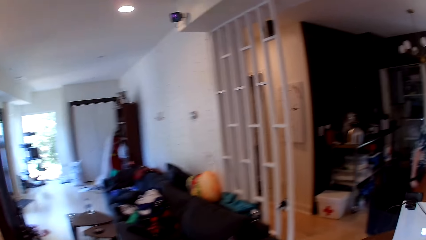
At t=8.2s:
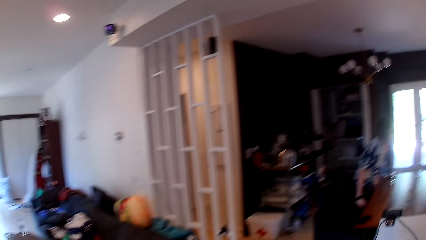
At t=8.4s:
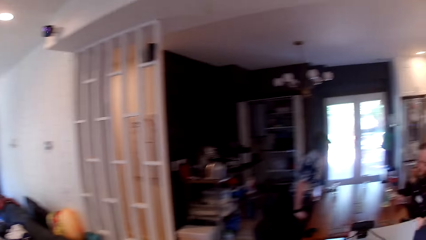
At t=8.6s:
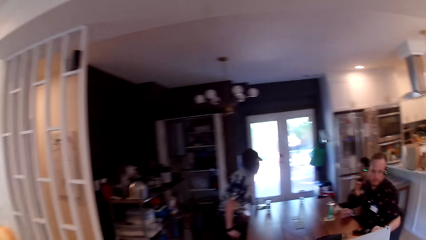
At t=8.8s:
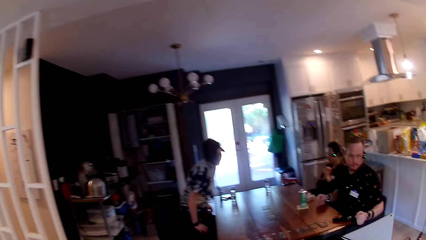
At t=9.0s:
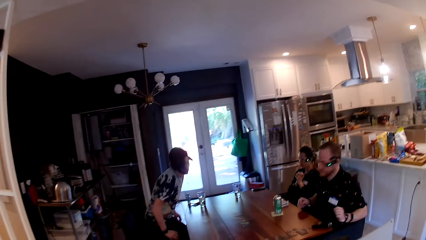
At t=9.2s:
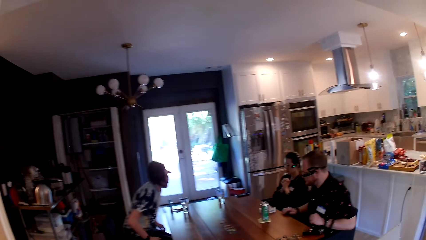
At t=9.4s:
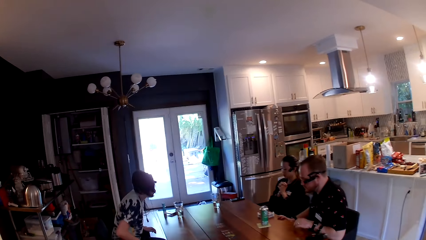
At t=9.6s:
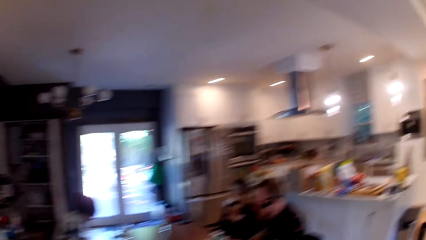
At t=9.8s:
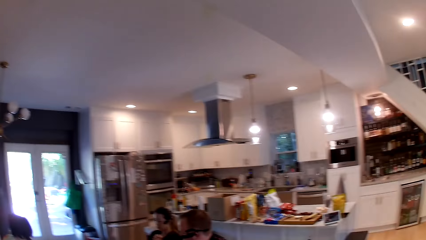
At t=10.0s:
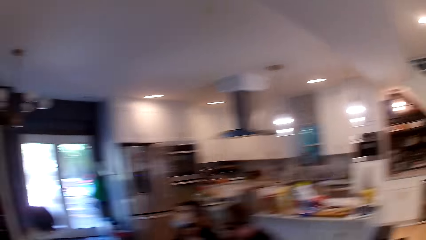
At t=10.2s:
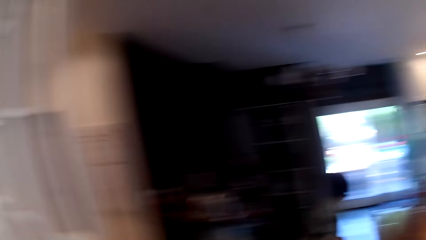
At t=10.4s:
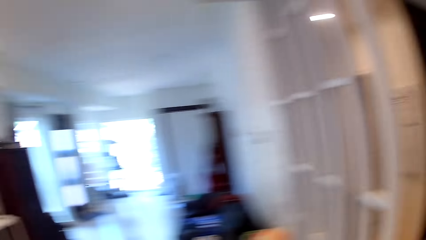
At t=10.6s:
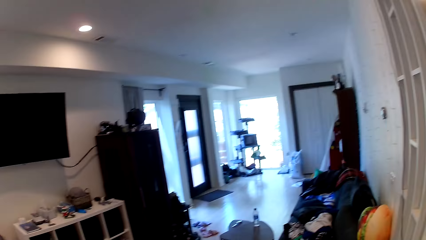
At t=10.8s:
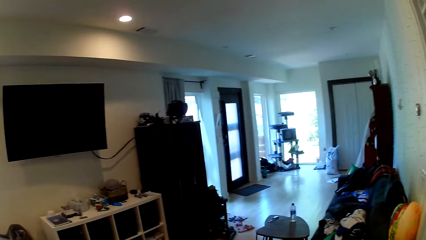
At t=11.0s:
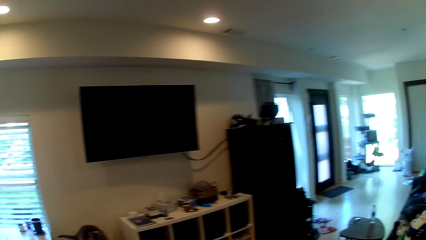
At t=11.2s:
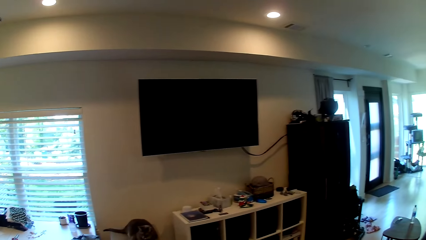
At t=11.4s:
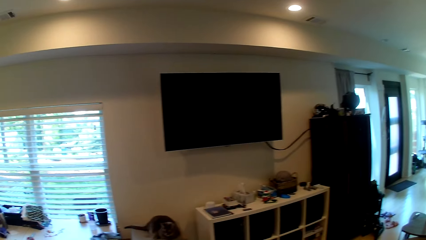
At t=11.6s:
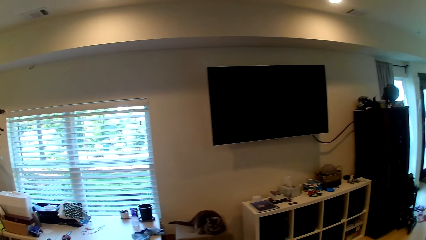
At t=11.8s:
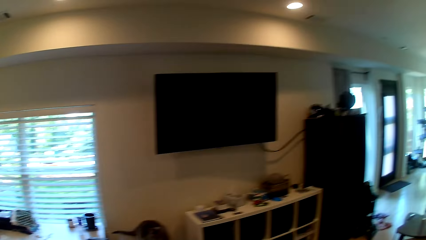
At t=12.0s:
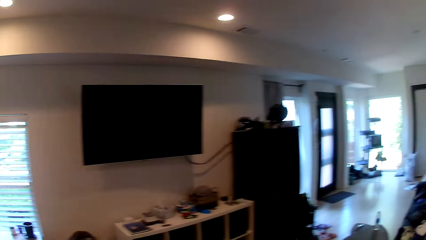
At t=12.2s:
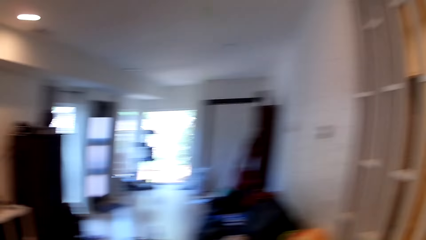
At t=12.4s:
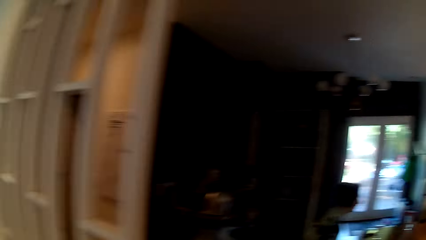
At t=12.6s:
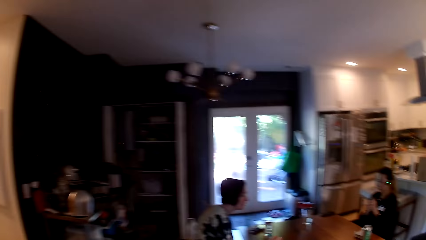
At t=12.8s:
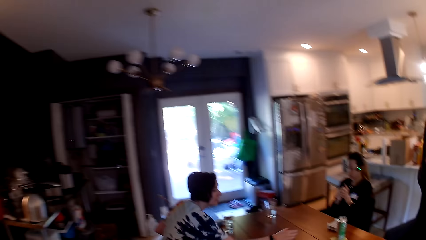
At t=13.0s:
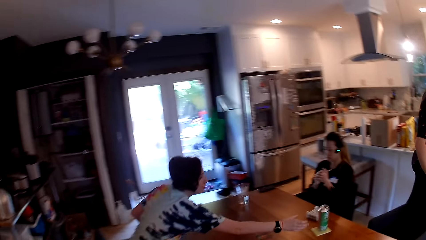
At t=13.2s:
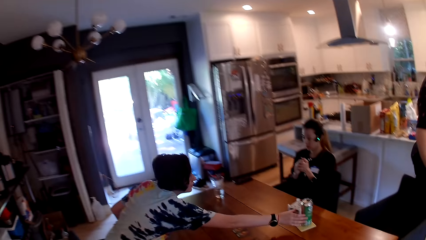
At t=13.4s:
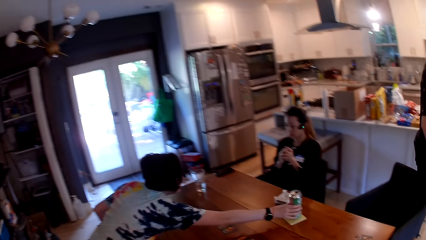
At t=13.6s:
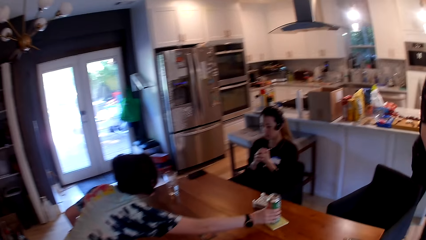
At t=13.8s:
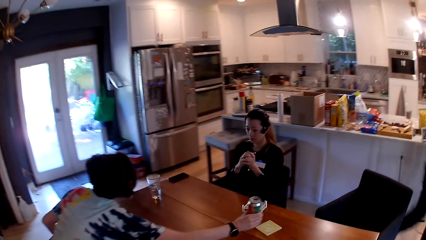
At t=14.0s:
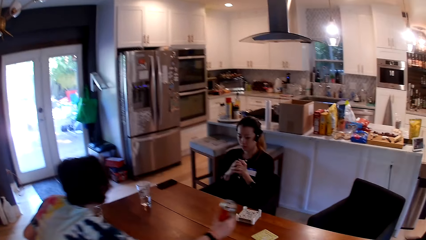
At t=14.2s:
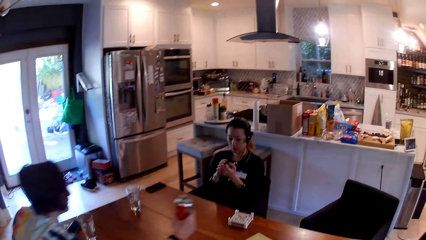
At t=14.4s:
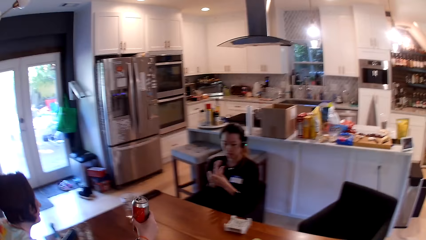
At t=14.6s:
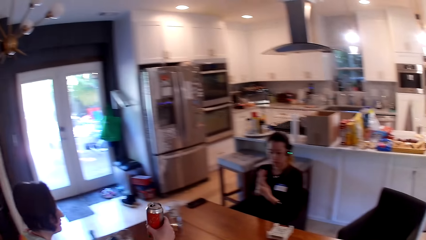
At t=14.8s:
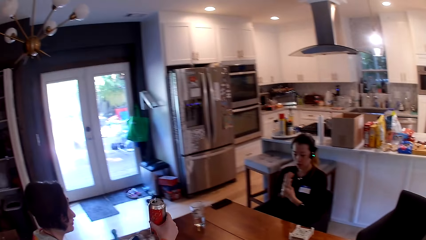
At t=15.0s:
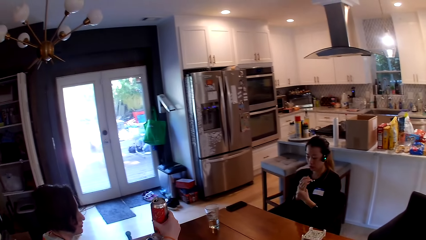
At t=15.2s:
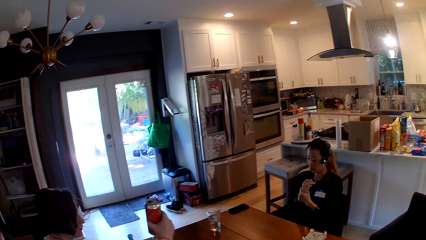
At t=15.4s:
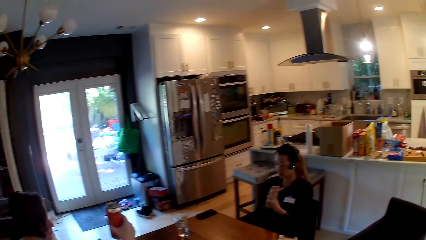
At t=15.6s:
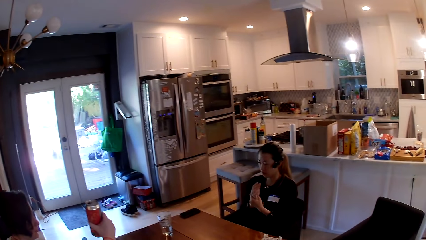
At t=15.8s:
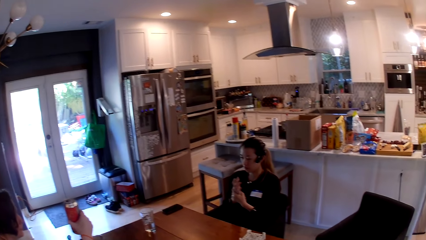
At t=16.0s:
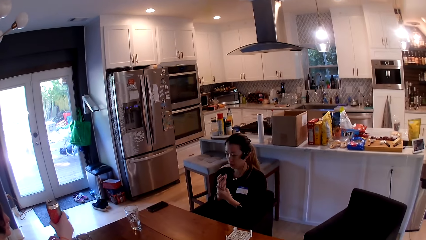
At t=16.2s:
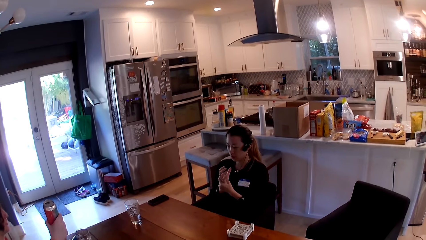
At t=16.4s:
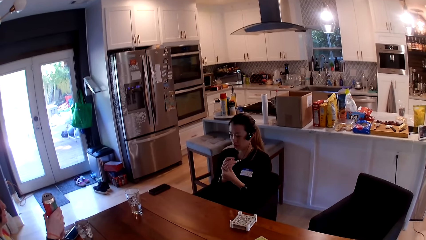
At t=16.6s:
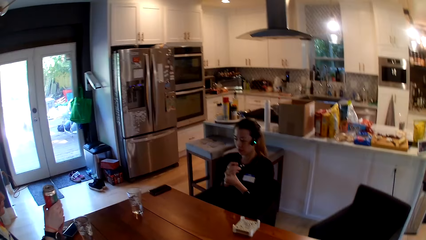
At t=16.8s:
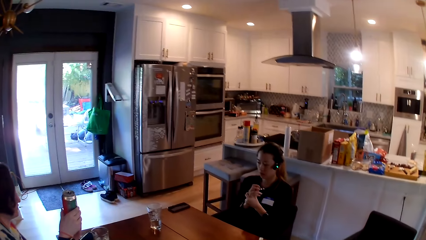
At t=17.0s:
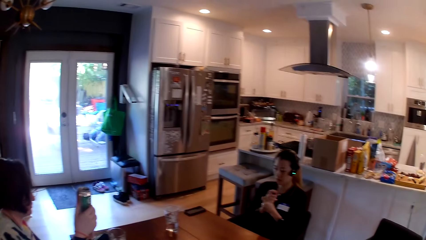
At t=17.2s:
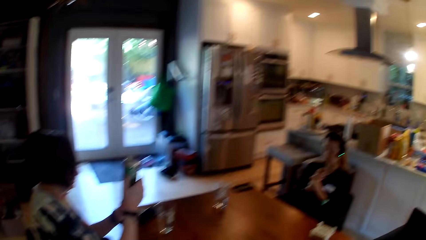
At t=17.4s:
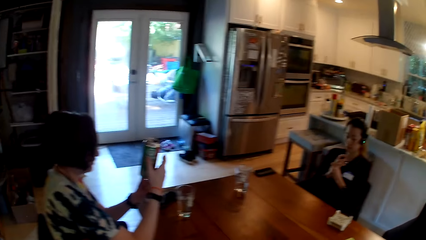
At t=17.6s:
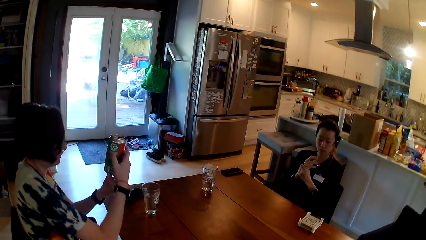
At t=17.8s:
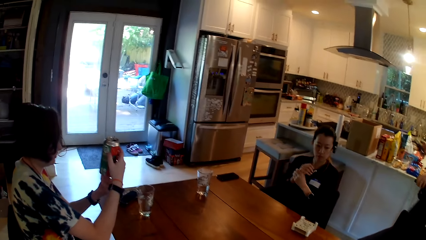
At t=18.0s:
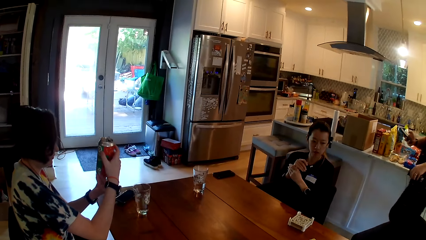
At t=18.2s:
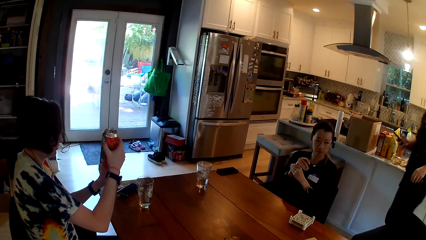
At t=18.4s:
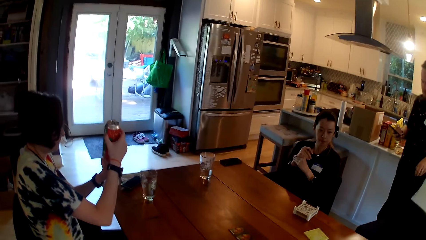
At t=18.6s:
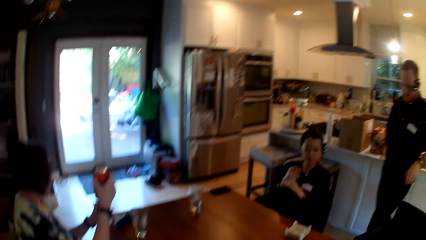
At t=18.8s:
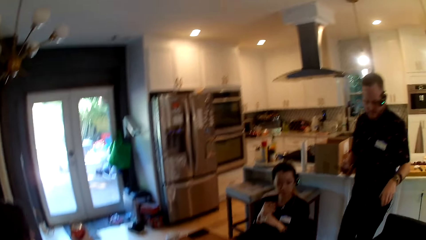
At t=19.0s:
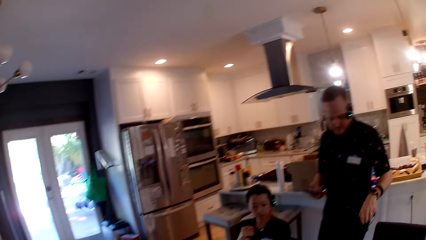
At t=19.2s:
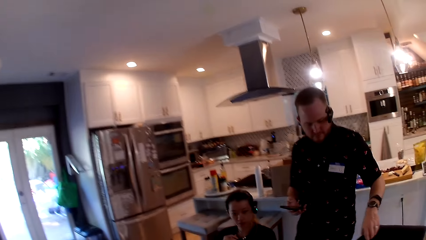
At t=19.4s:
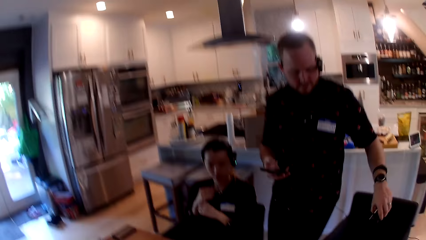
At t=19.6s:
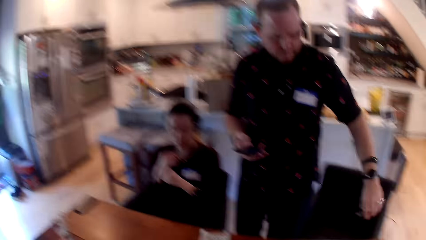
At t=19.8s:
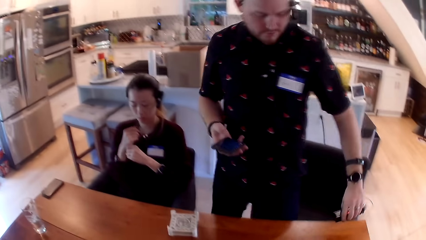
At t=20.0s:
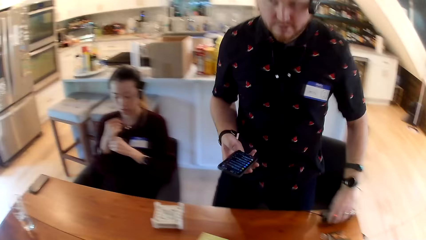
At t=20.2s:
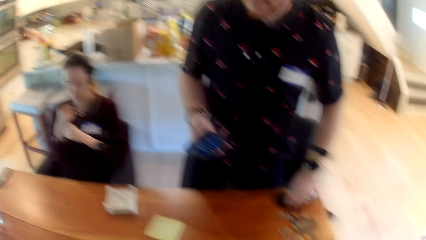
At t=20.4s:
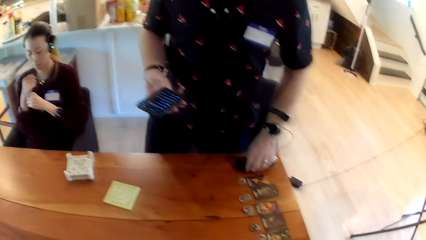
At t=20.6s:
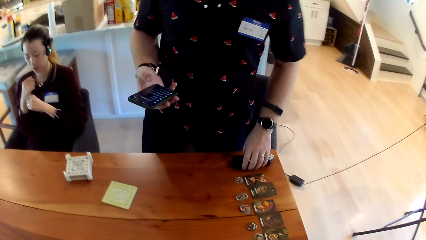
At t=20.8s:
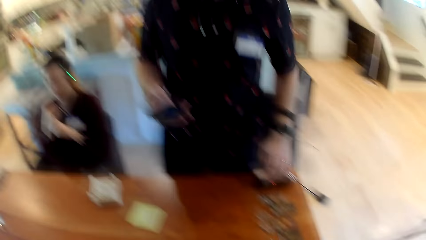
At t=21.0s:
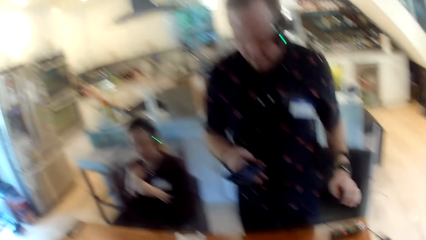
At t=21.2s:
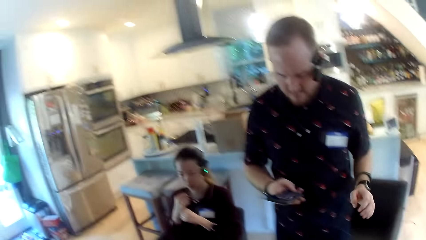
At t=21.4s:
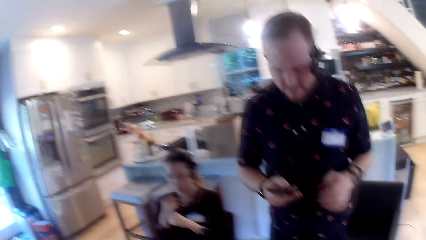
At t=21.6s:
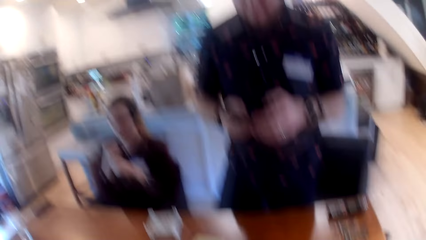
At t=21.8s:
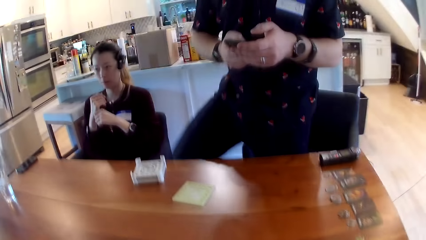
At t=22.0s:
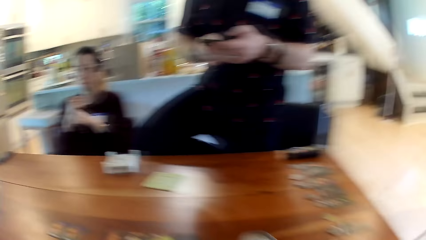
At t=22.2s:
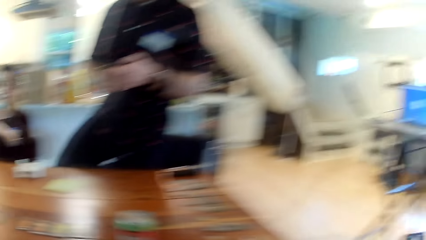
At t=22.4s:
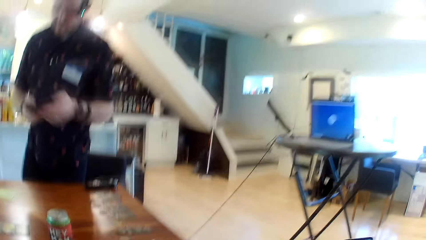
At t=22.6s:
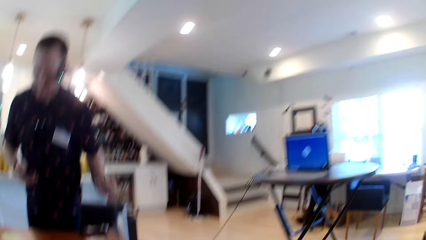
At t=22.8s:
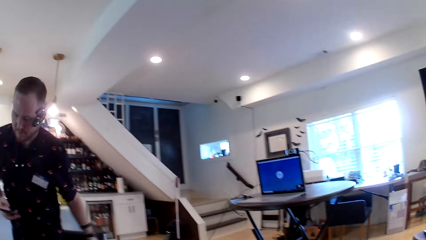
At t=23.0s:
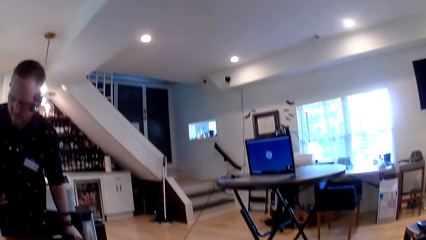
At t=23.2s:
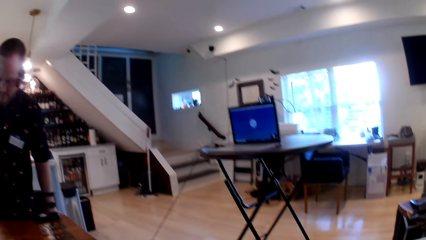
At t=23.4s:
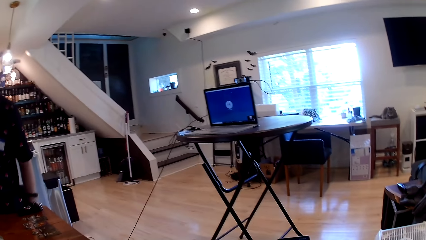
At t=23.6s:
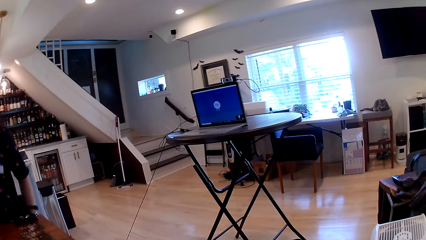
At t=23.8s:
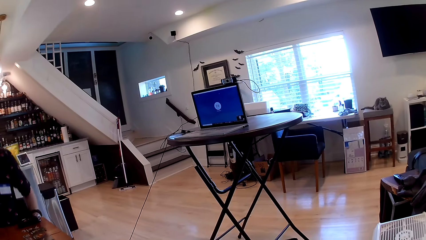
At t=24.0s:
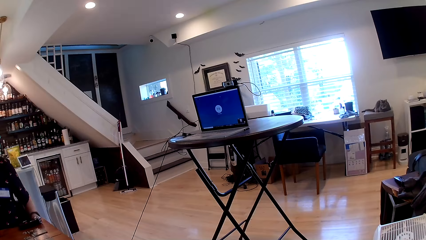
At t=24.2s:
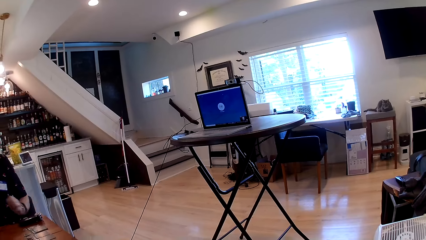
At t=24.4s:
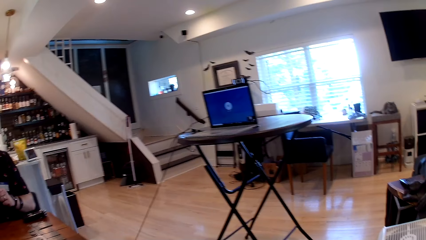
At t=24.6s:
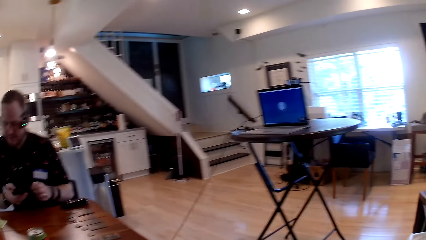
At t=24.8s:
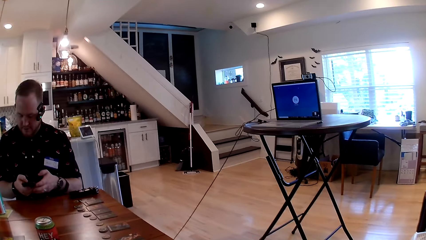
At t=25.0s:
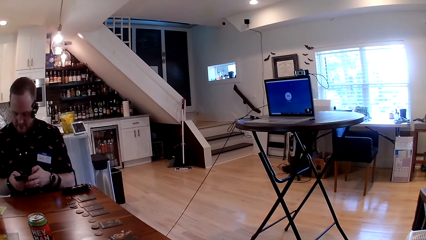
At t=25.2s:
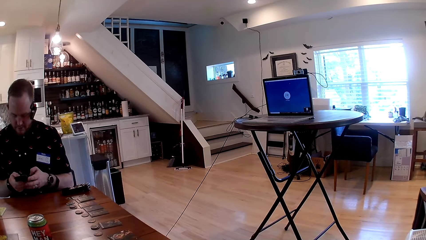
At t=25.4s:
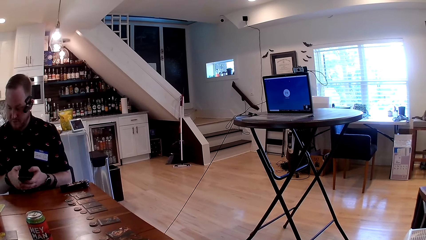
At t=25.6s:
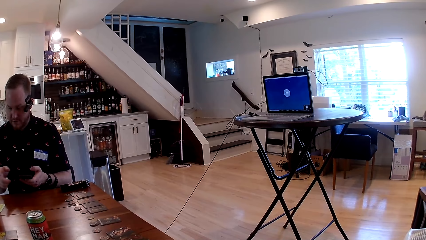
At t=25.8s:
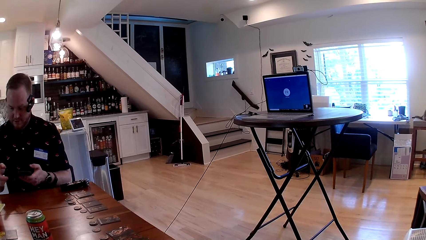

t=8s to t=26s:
A woman sits on a chair in the dining area. The camera wearer looks around. They converse with a group of people in the dining area. The woman moves a can on the table. The woman picks the soda can from the dining table with her right hand. Another woman massages her right hand with her left hand. The first woman holds the soda can. The first woman rotates the soda can with both hands. The camera wearer converses with the group of people in the dining area. The other woman converses with the group of people in the dining area. A man places a remote on the dining table with his left hand. The man stands beside the table. The man places his left hand on the phone in his right hand. The man raises the right foot. The man places his left hand on the dining table. The man sits on a chair in the dining area.
